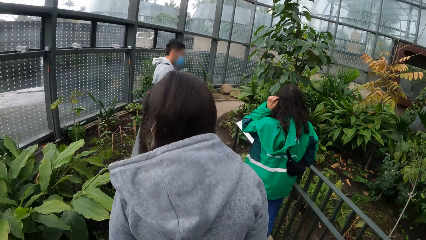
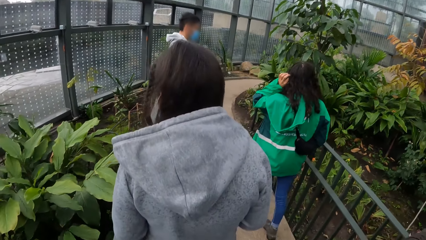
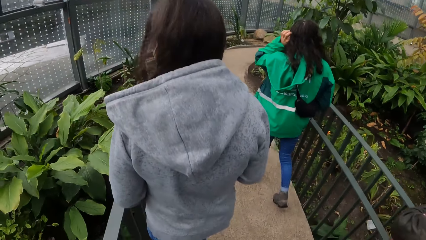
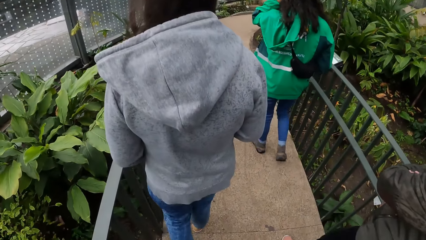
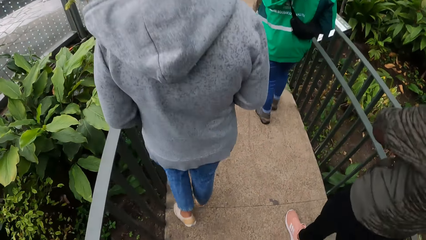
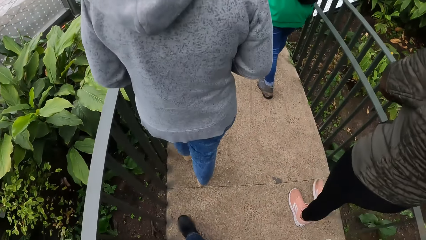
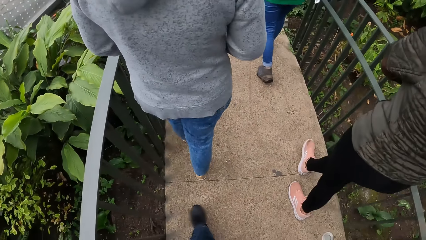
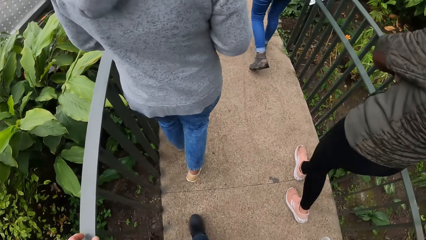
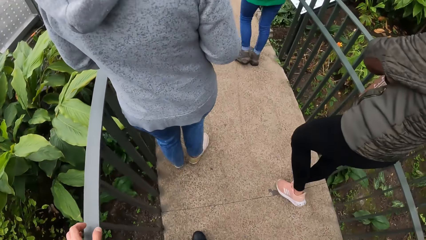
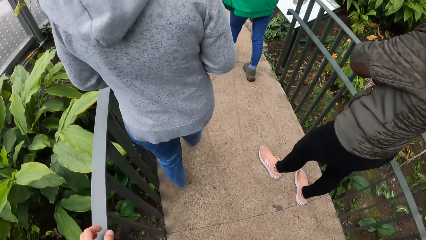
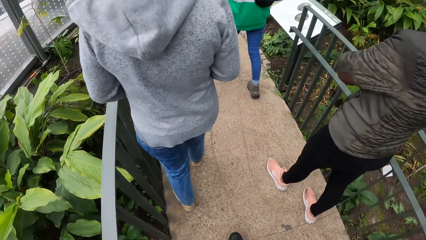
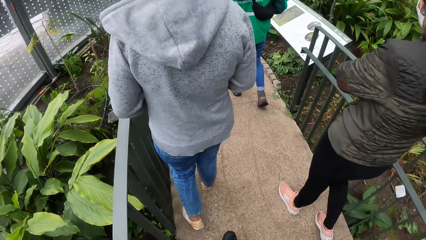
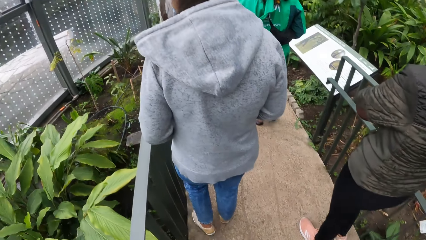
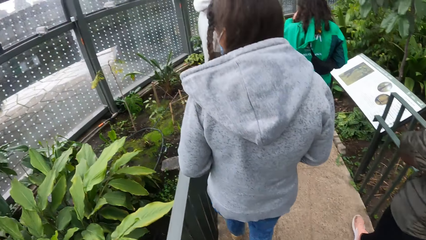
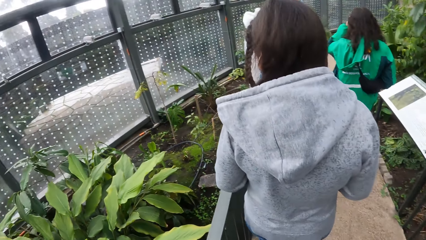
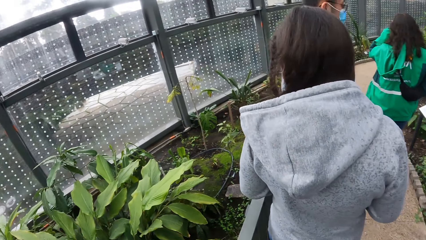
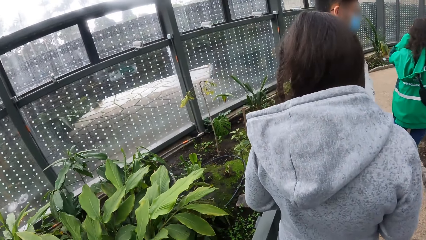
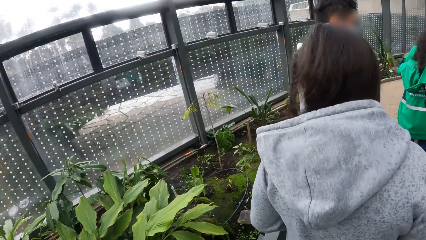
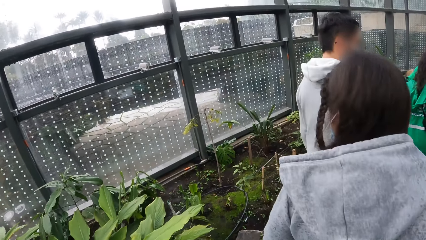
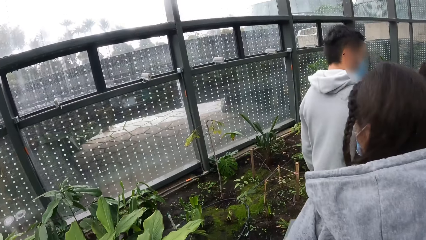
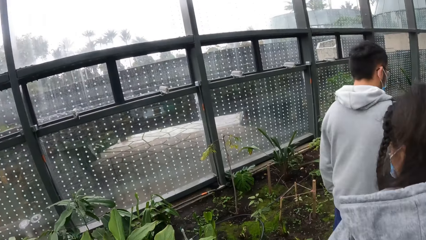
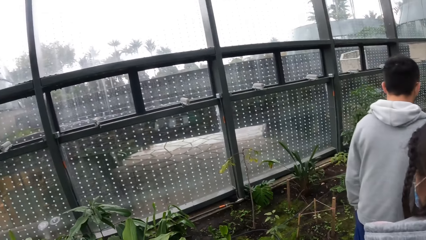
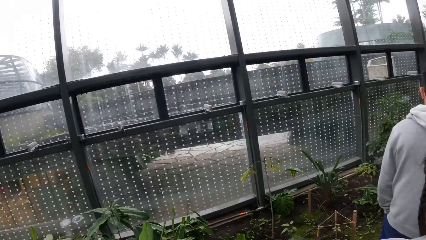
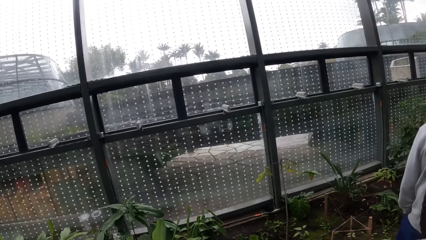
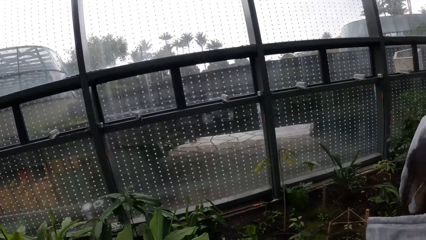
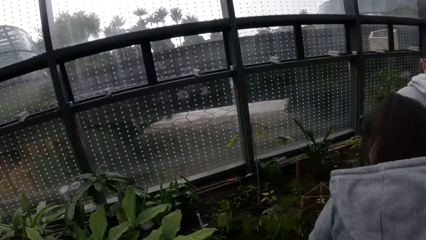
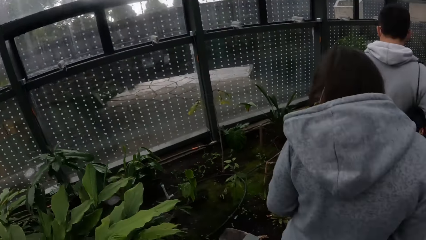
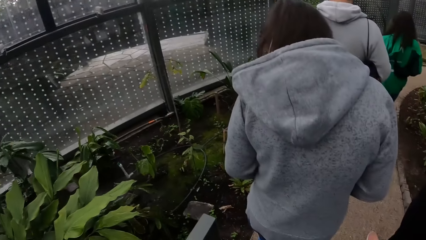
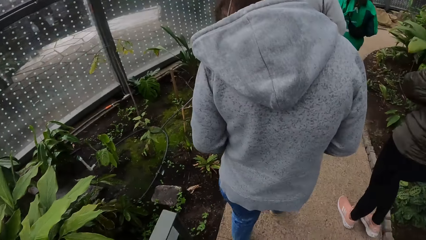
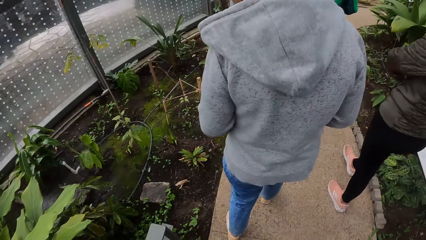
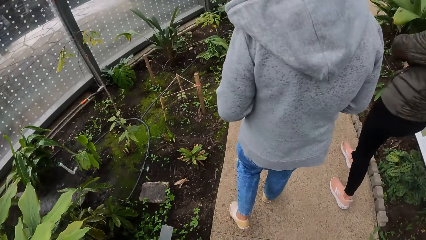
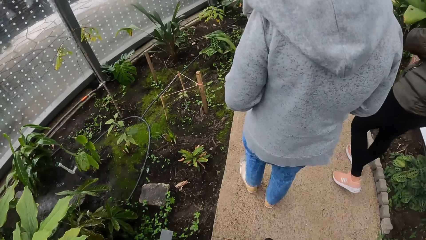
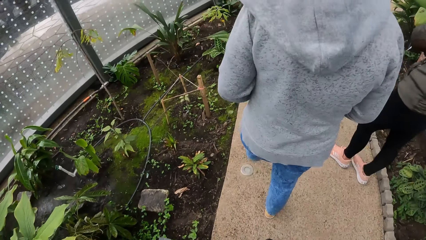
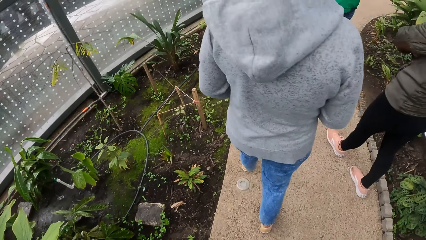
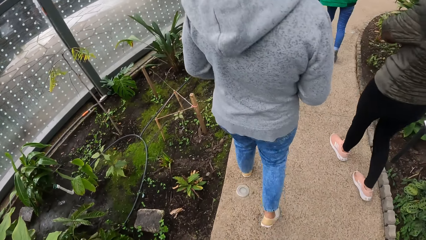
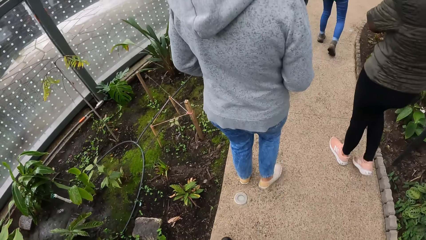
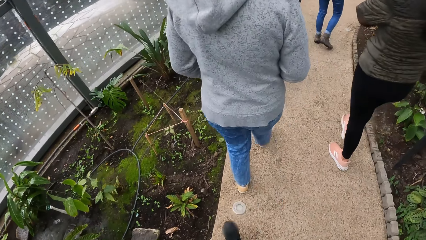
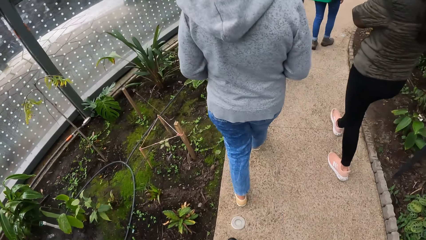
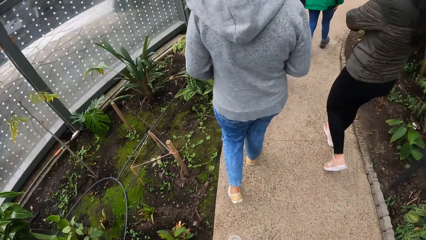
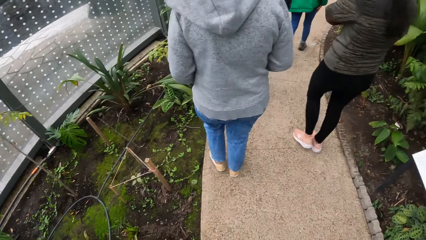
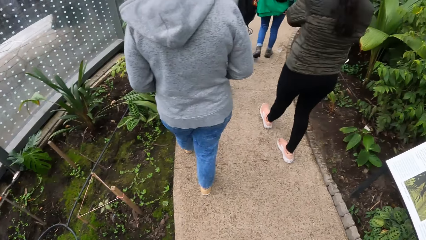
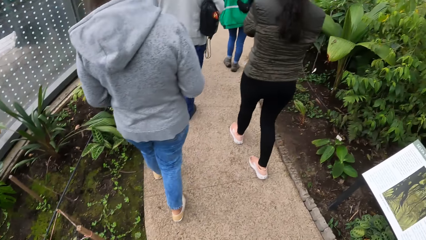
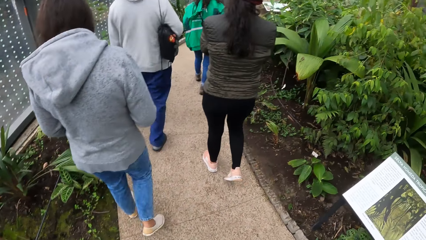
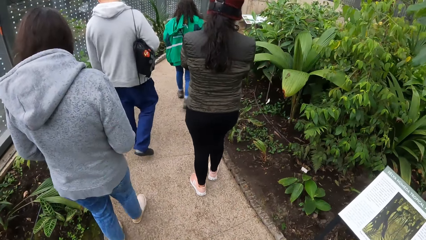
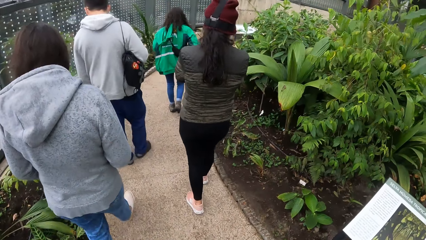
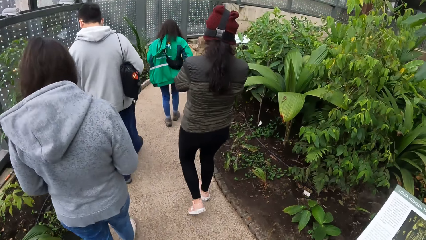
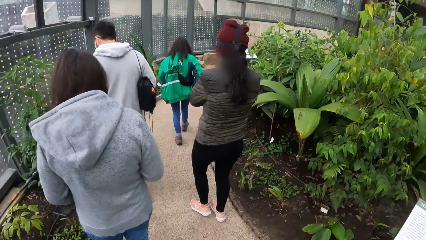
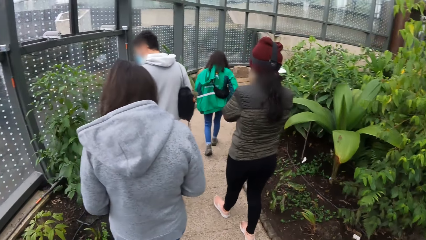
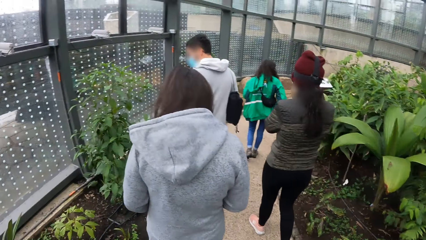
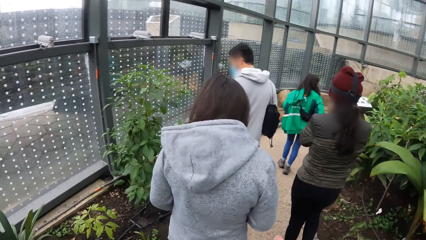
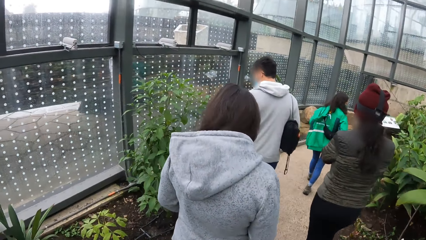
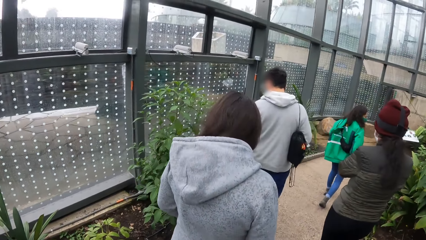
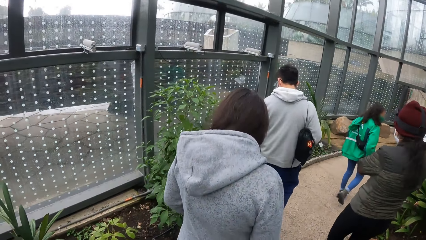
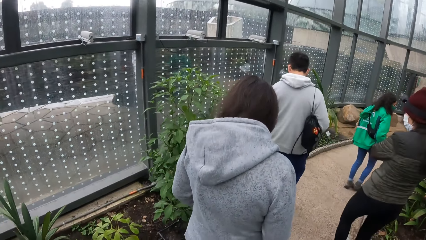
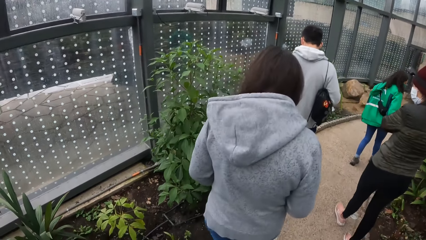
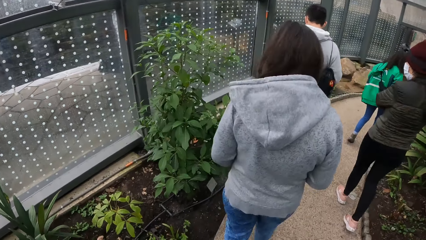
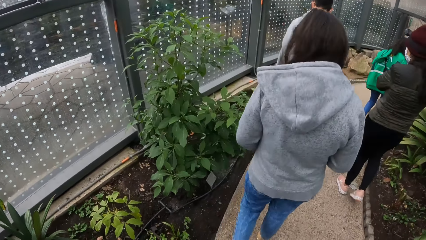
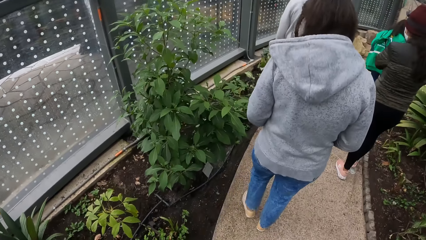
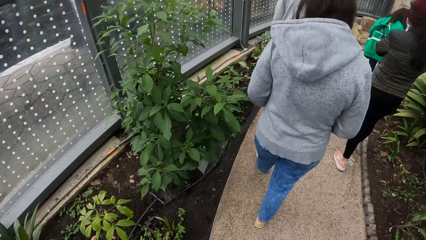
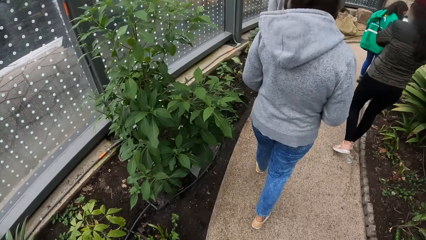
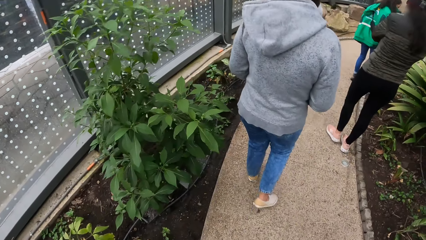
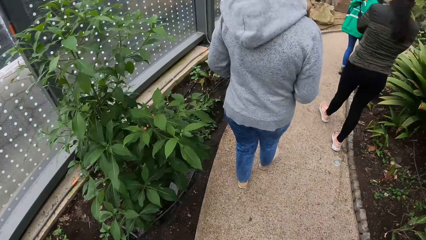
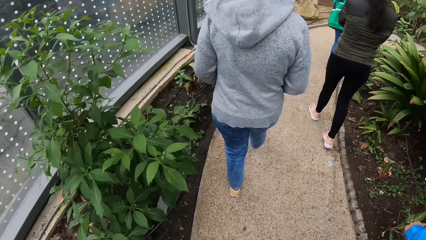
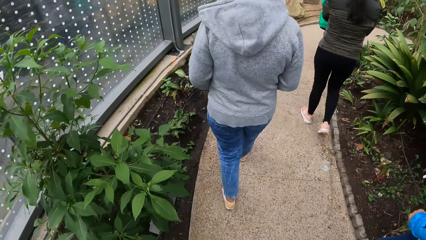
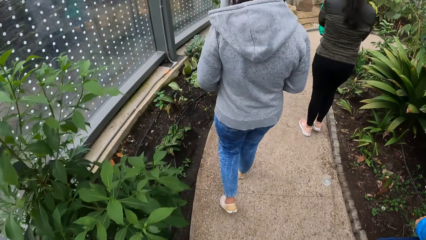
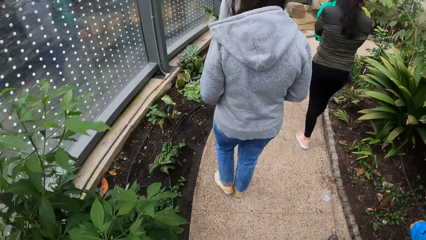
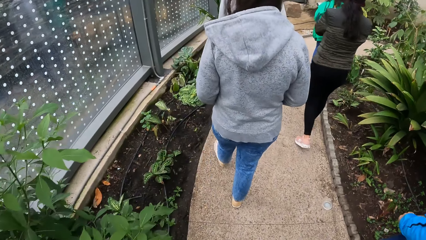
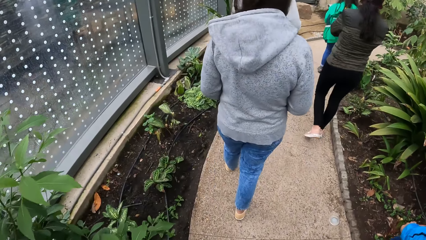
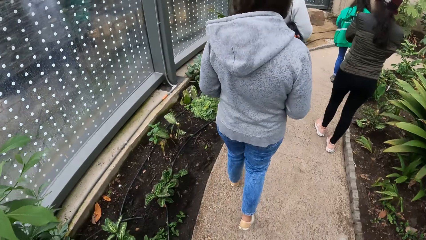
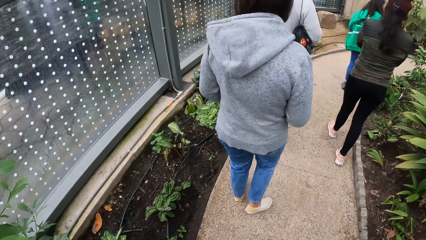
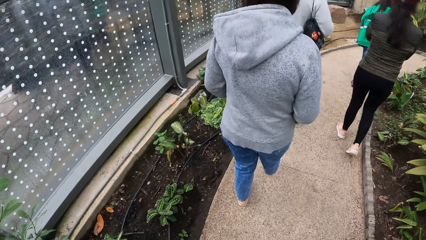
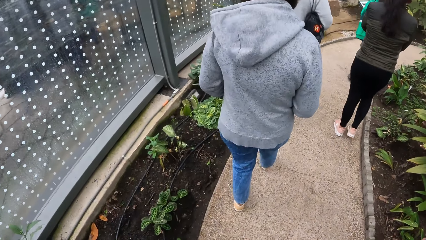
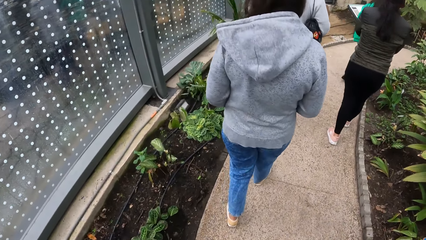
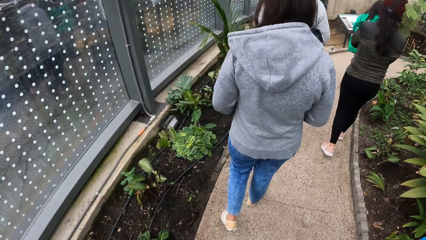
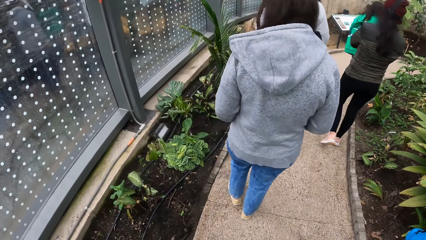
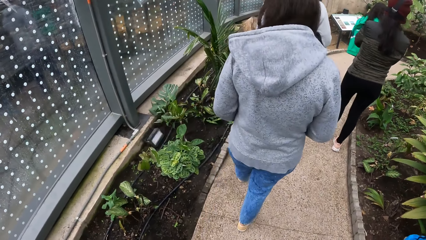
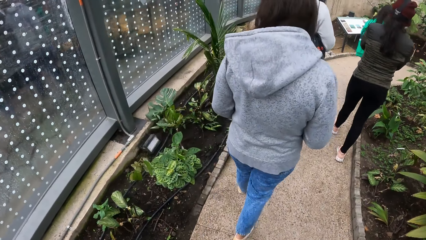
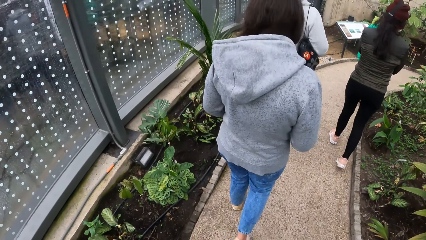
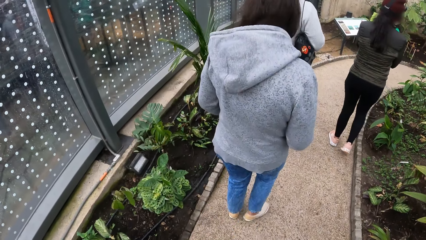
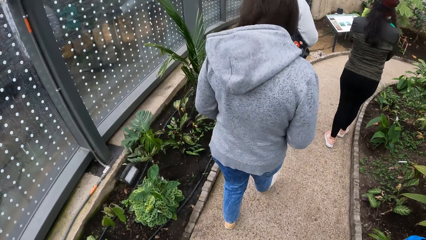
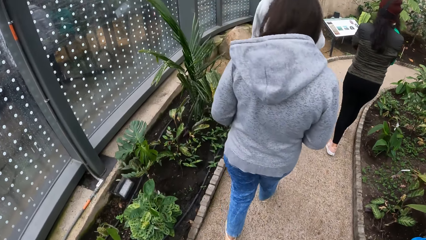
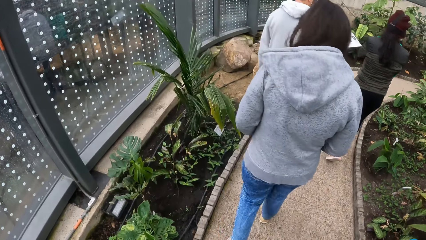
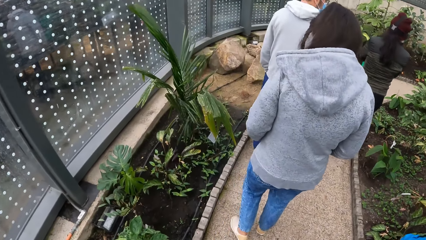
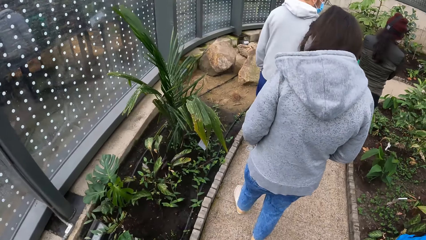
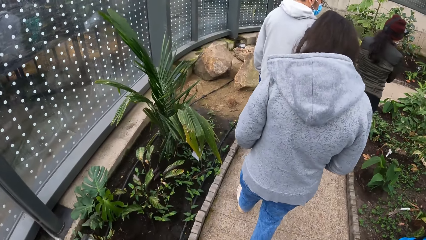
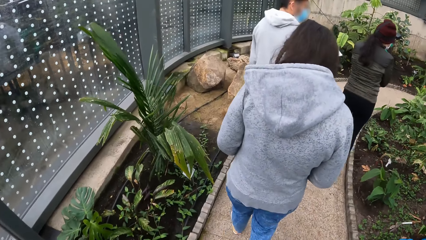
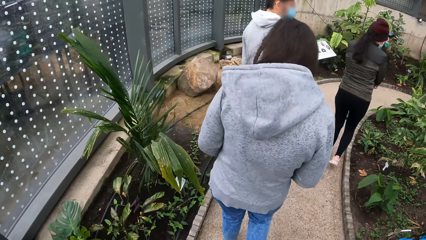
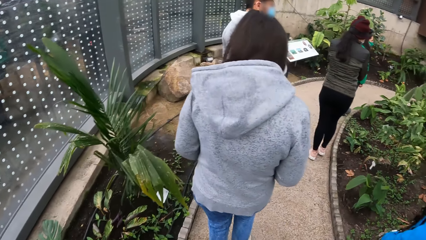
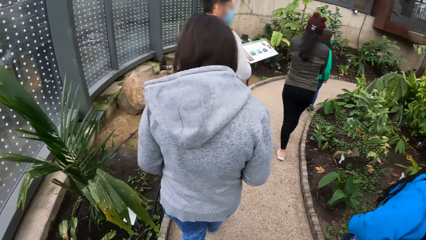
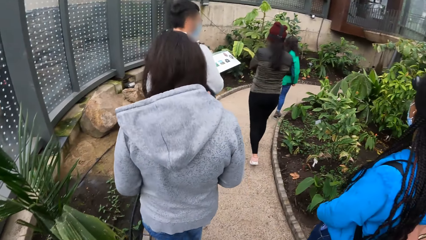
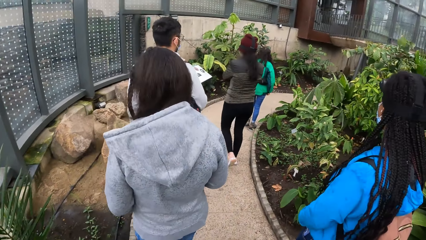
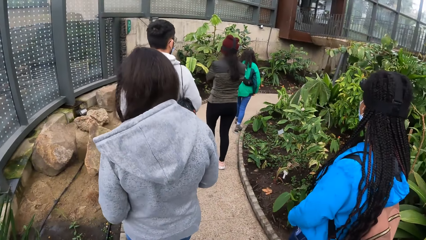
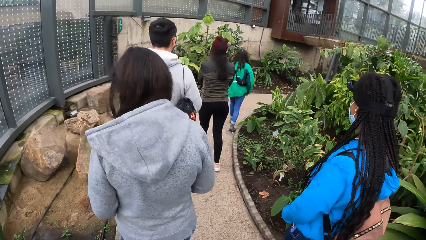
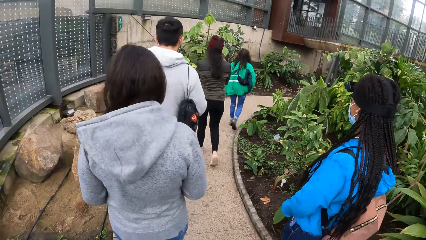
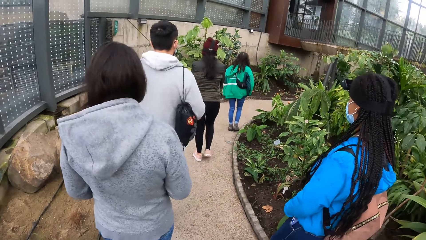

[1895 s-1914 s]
The camera wearer touches a handrail with his left hand. He walks behind five persons.
